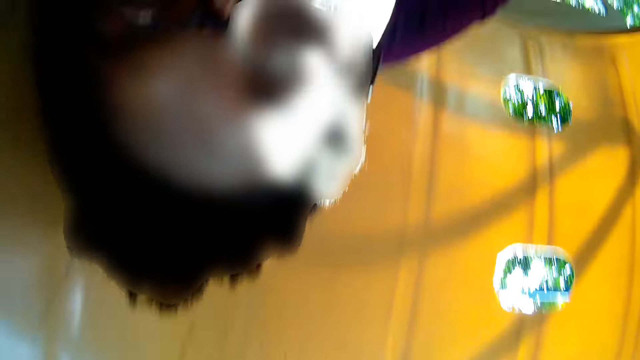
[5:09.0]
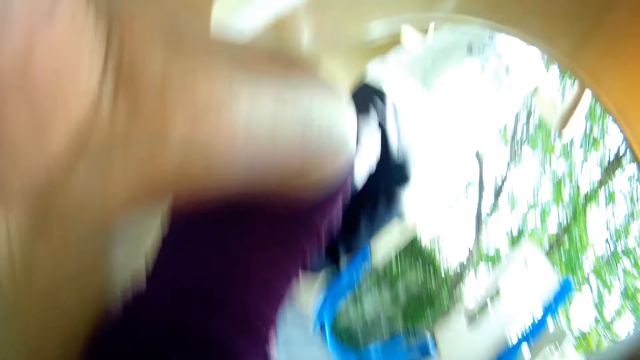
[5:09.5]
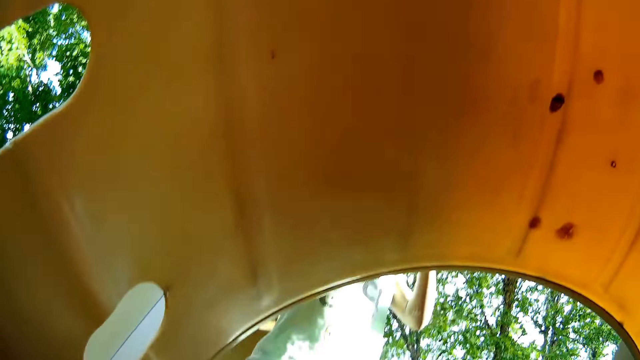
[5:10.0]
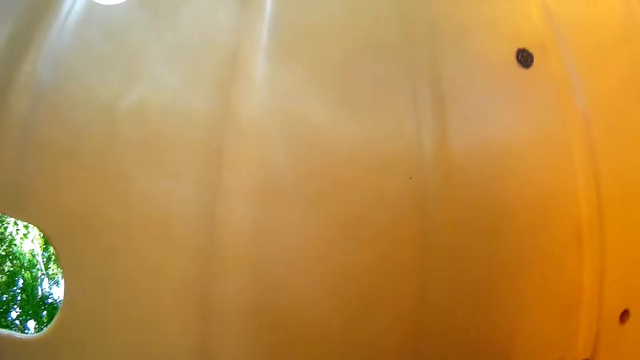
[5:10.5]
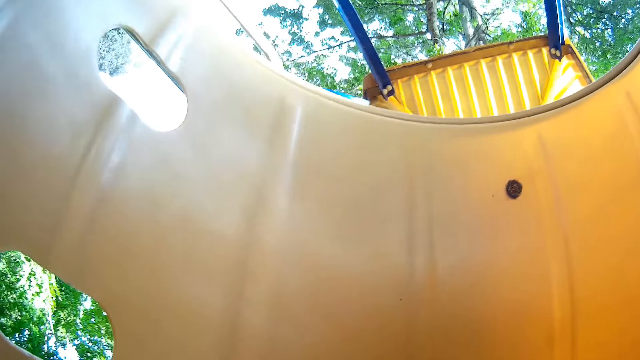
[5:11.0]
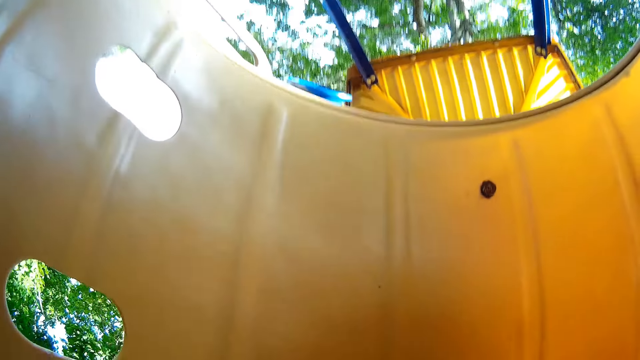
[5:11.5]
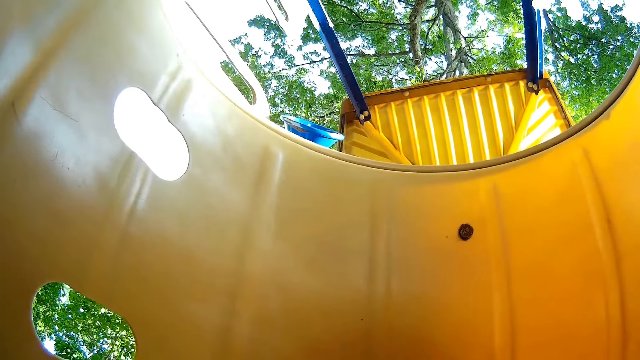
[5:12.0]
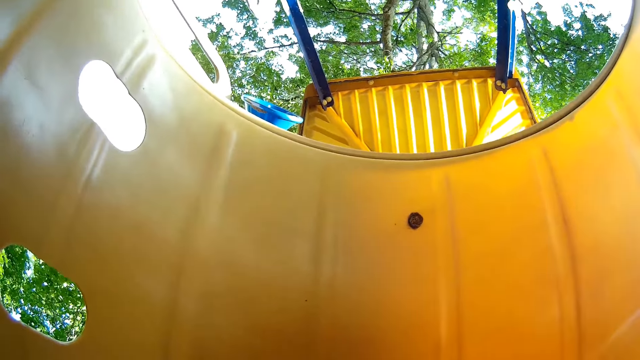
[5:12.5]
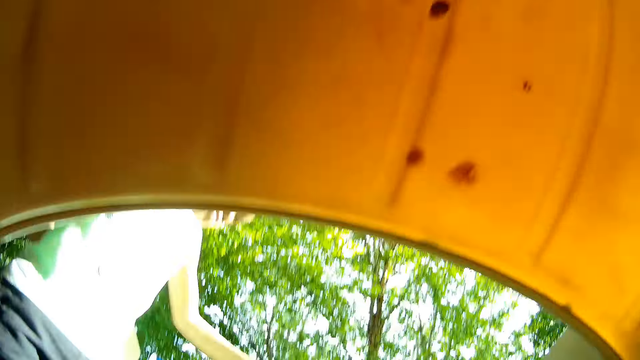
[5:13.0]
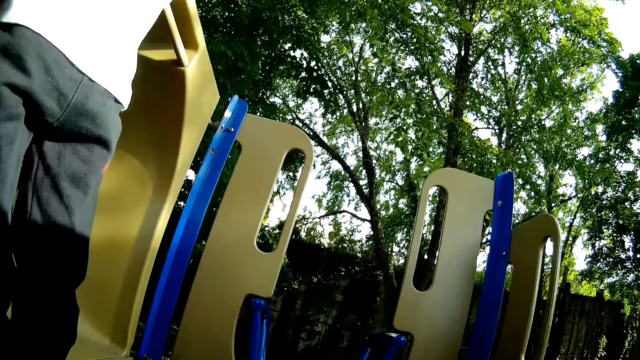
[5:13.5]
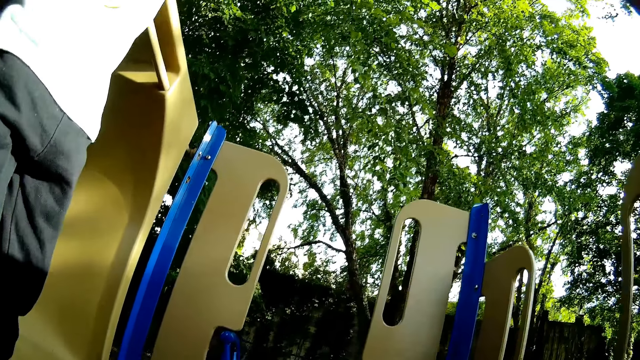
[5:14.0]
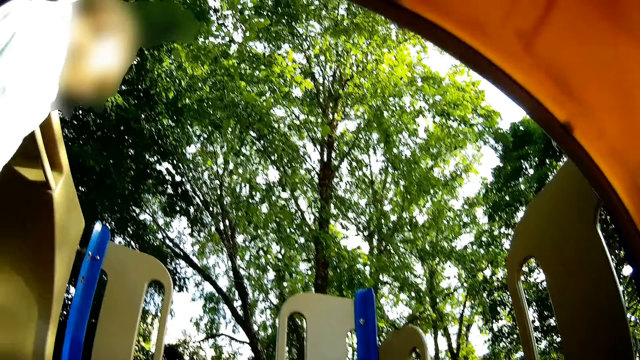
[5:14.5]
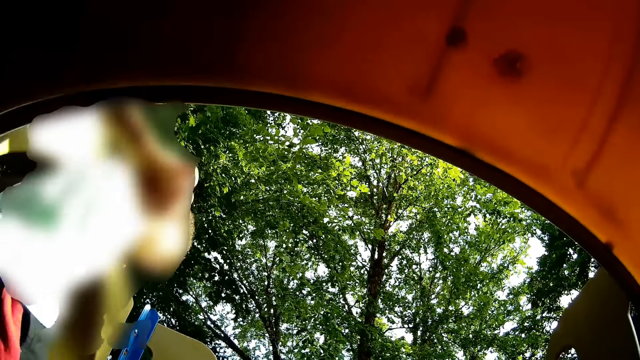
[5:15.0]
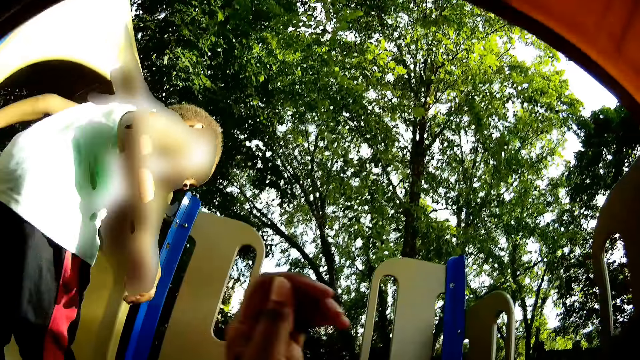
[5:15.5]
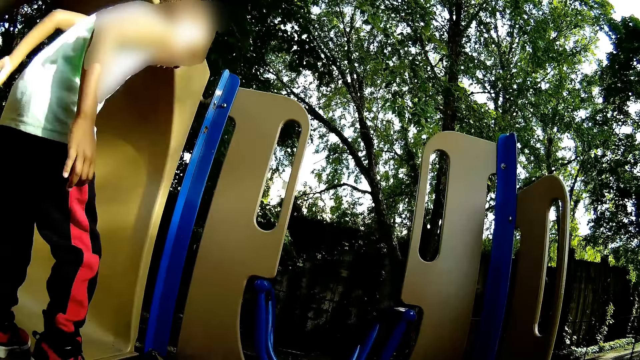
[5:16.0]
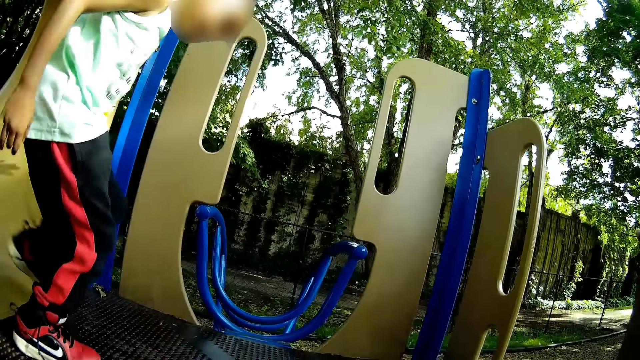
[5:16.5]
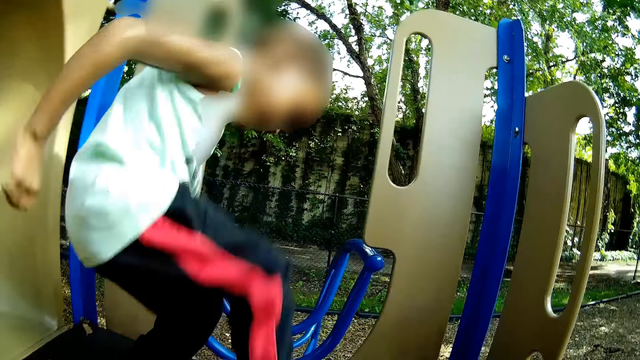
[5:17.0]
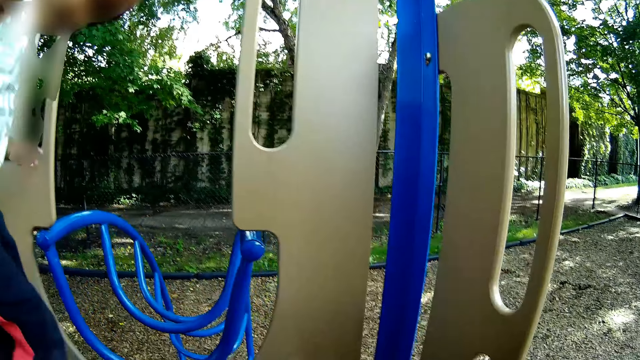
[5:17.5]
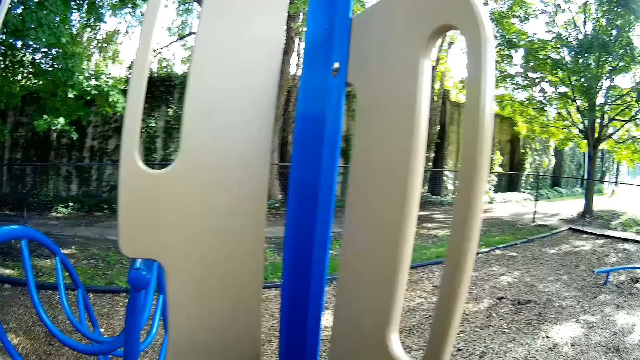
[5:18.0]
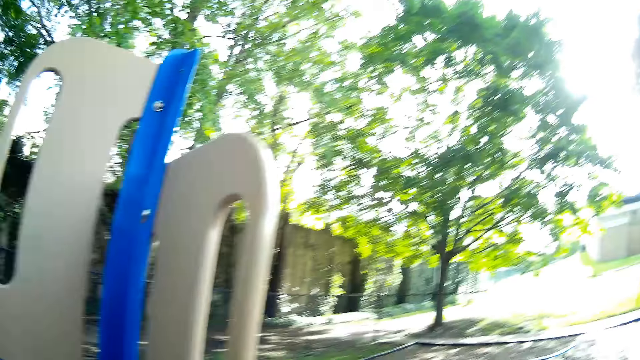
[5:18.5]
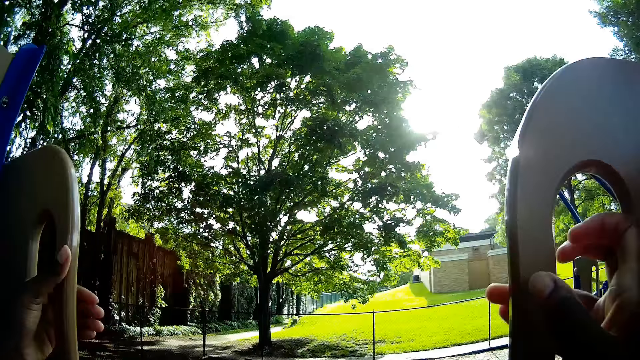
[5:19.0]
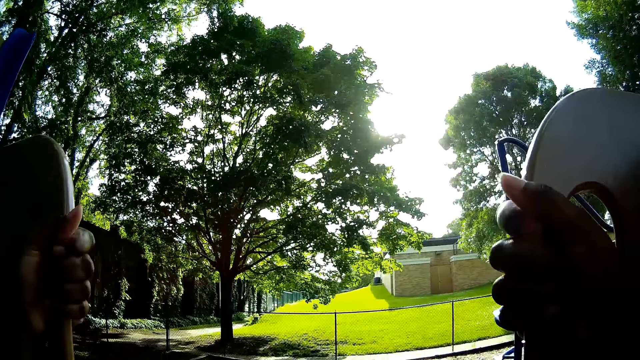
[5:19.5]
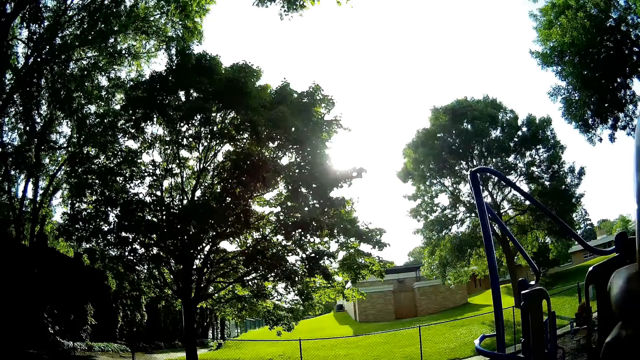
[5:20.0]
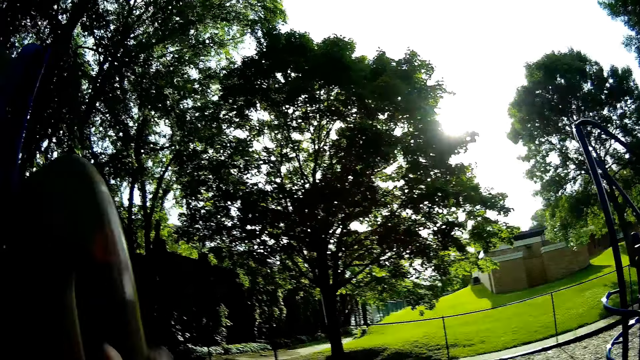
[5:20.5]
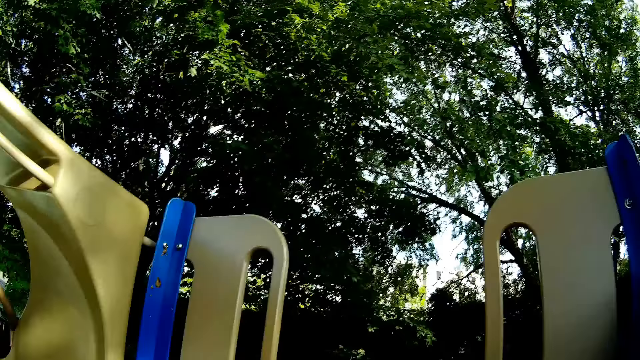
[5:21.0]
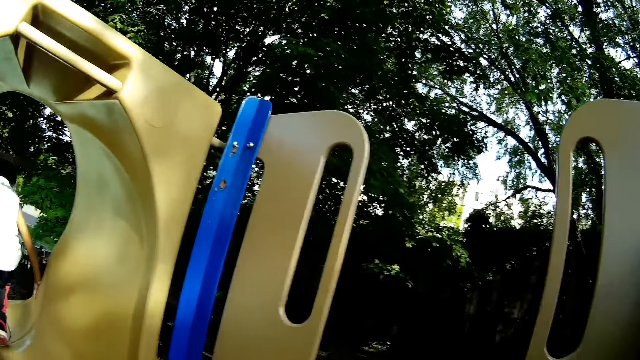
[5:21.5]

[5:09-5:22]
The camera wearer wears the camera. They converse with a boy. They look at the boy. The boy stamps his right leg on a slide. The boy walks away. The camera wearer holds the slide with both hands. They look around.

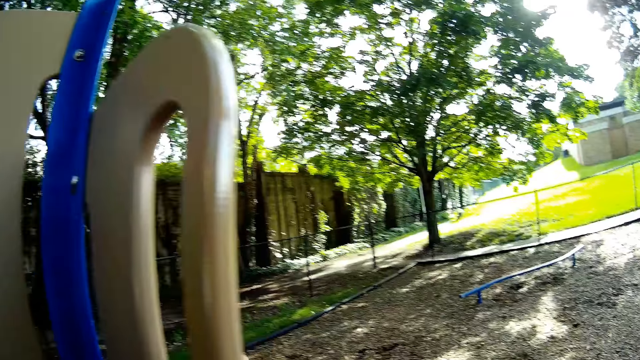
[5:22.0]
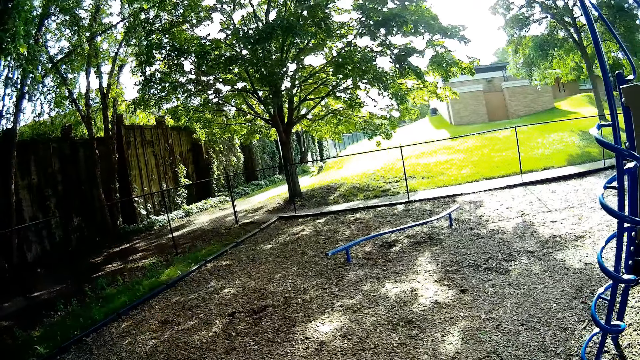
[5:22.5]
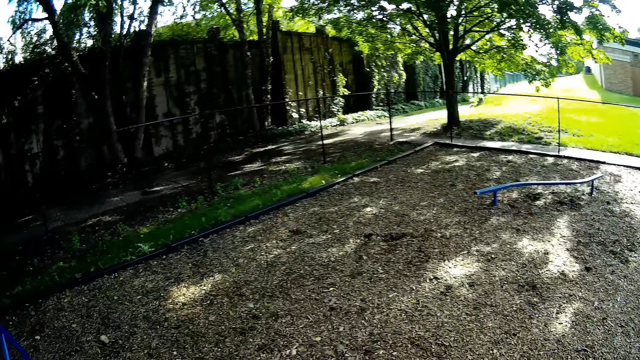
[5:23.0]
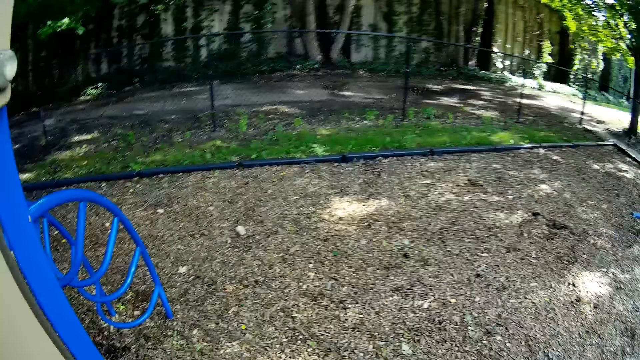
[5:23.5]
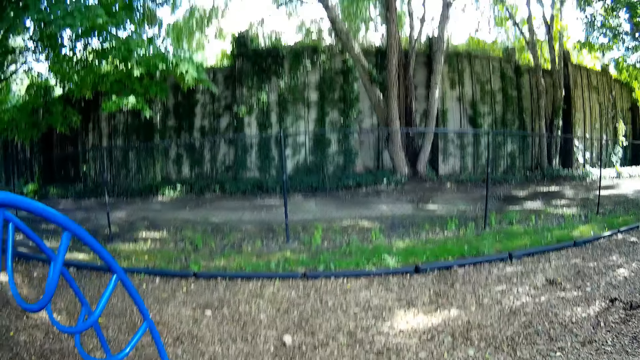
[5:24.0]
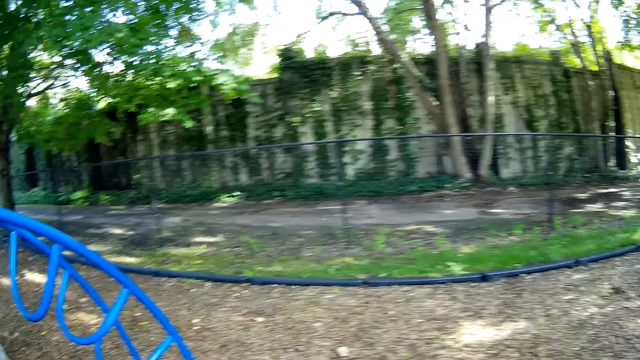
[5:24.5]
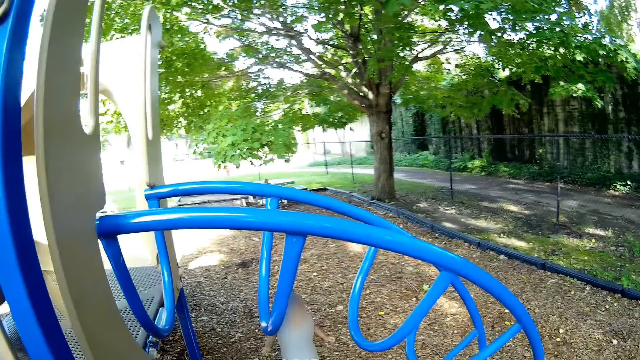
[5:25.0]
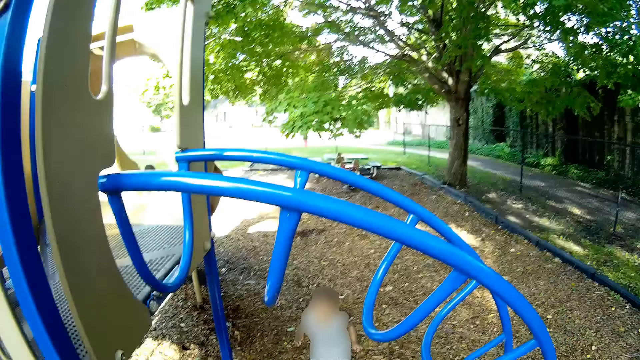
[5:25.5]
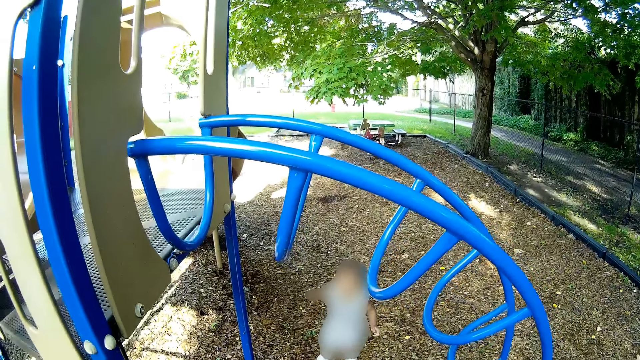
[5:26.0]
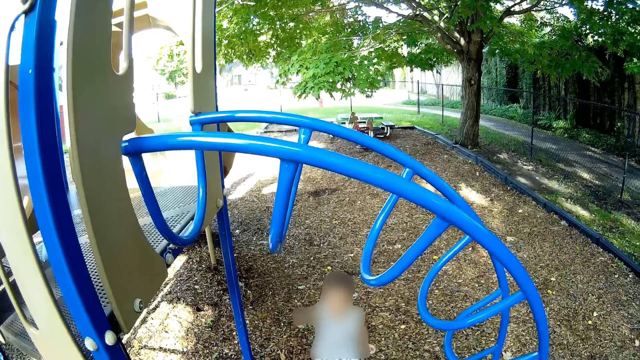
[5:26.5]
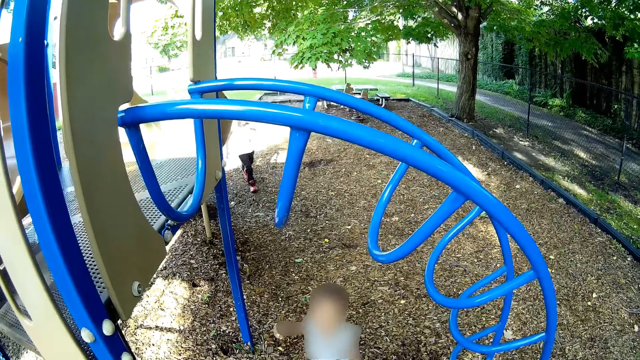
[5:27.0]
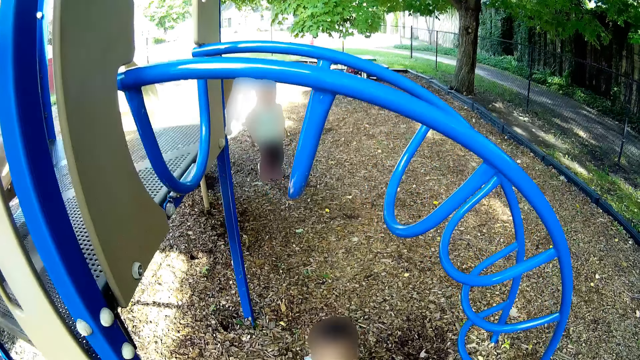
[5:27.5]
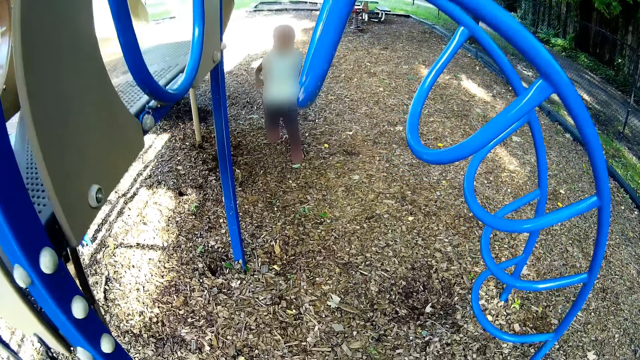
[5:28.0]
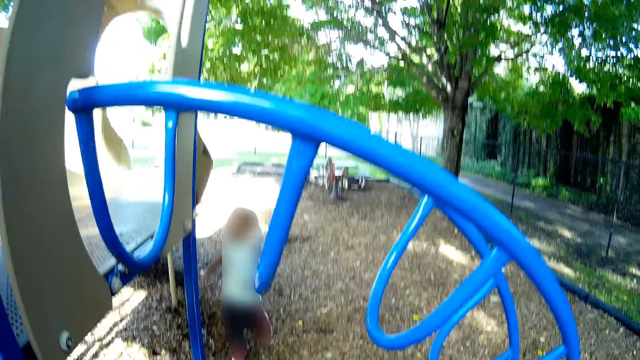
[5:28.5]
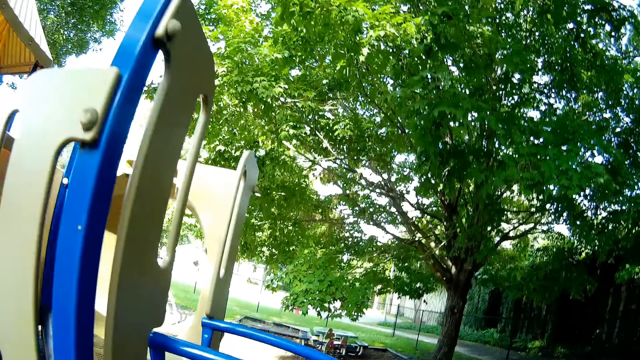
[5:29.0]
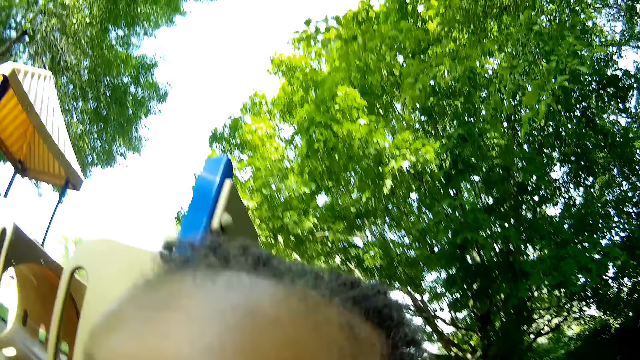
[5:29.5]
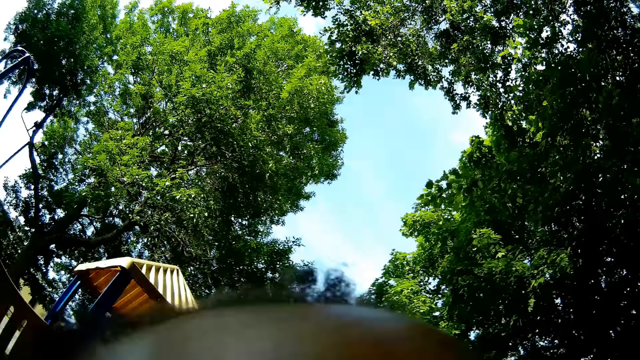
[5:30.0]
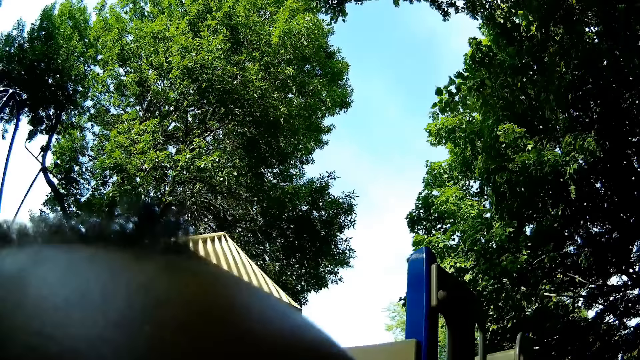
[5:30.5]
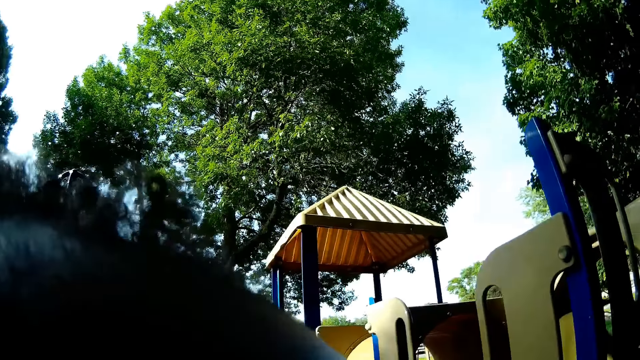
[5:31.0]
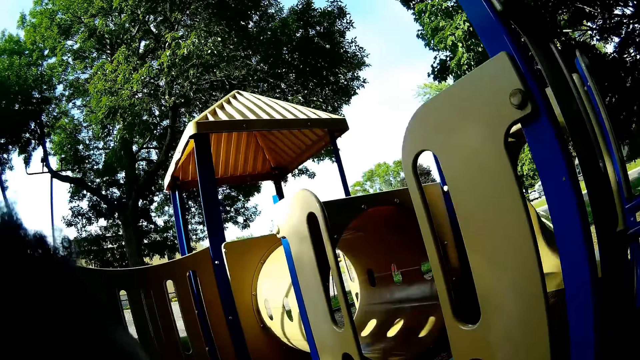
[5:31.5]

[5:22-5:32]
The camera wearer climbs down. They converse with a girl. They look at the girl. They carry the girl with both hands. The boy converses with the camera wearer.
